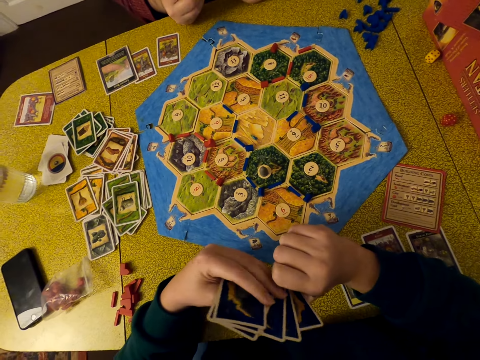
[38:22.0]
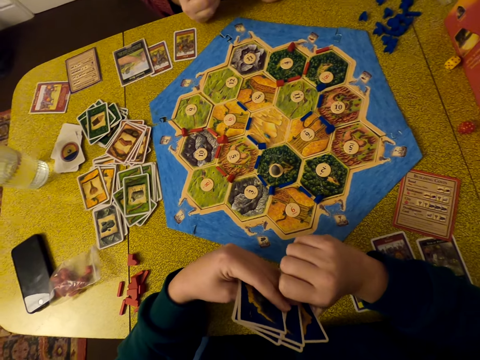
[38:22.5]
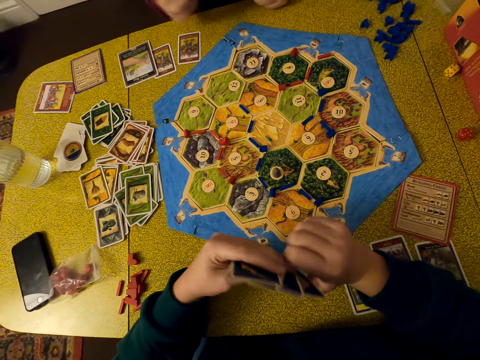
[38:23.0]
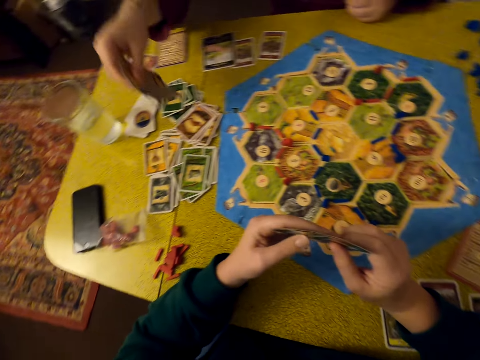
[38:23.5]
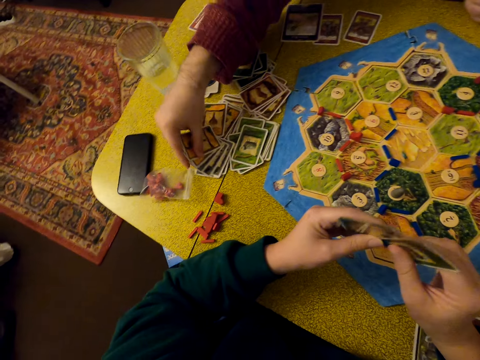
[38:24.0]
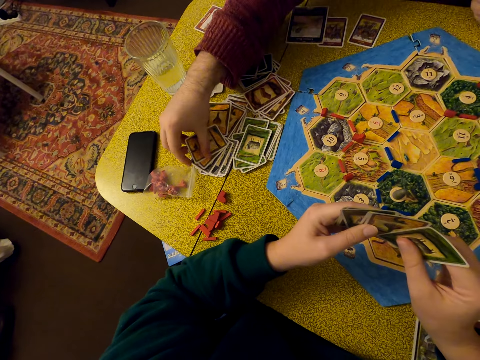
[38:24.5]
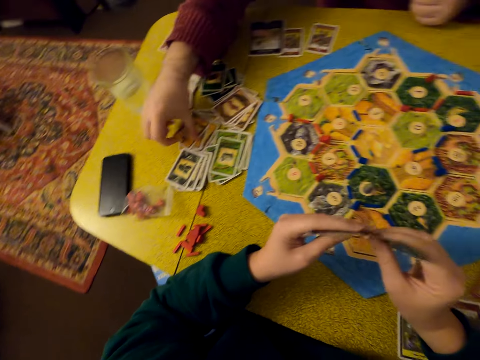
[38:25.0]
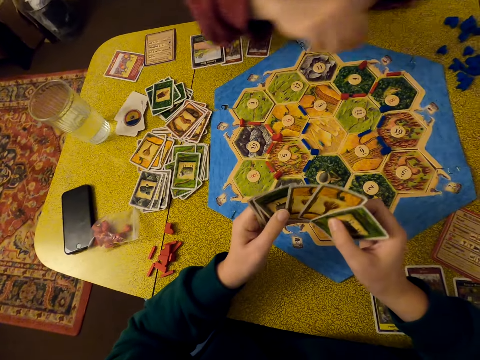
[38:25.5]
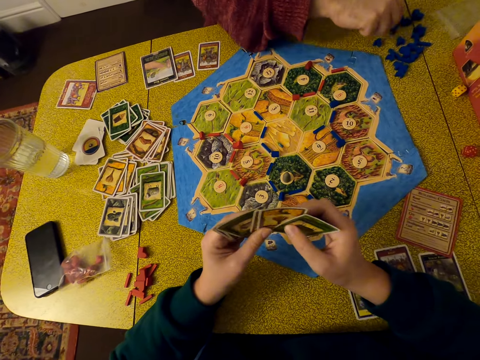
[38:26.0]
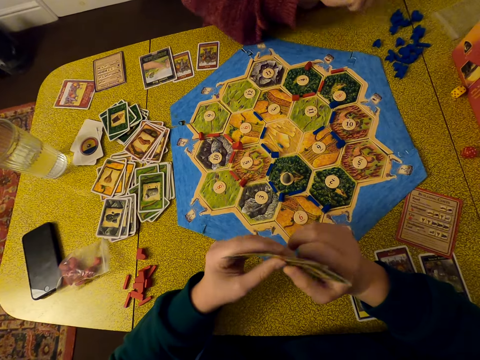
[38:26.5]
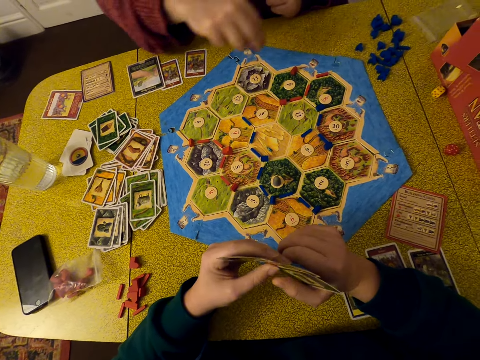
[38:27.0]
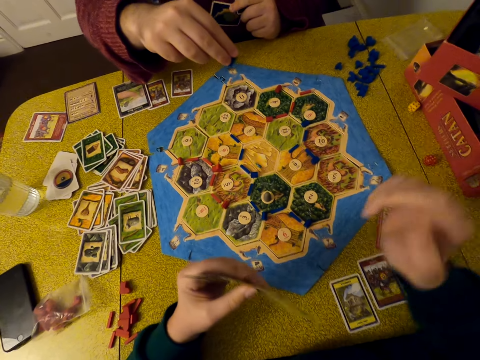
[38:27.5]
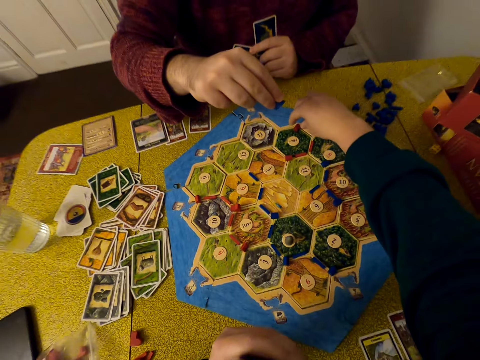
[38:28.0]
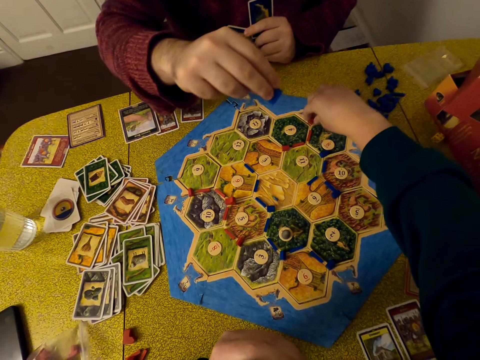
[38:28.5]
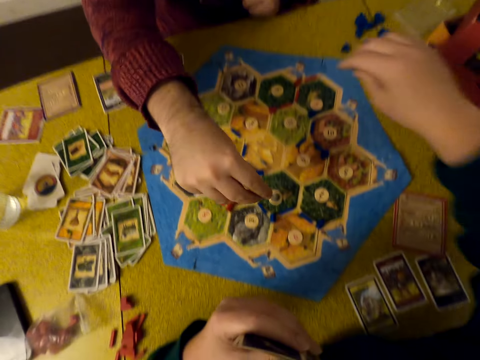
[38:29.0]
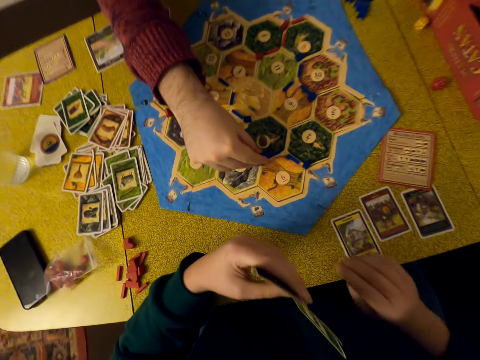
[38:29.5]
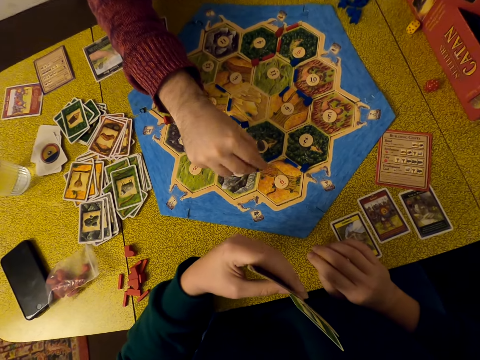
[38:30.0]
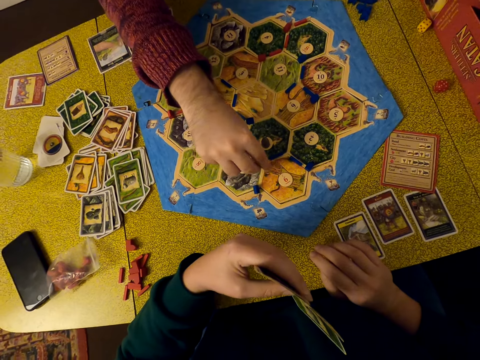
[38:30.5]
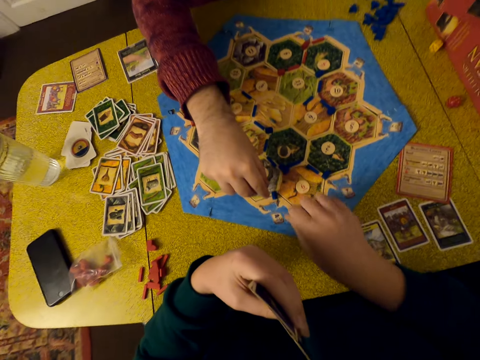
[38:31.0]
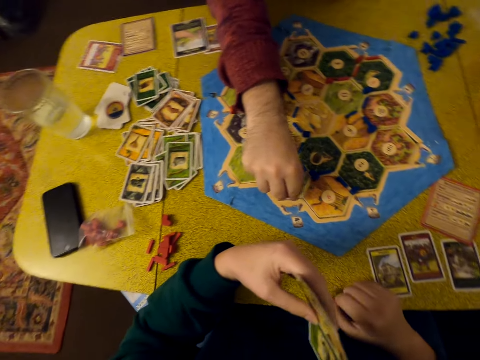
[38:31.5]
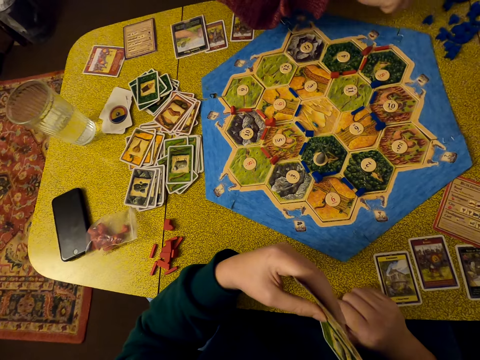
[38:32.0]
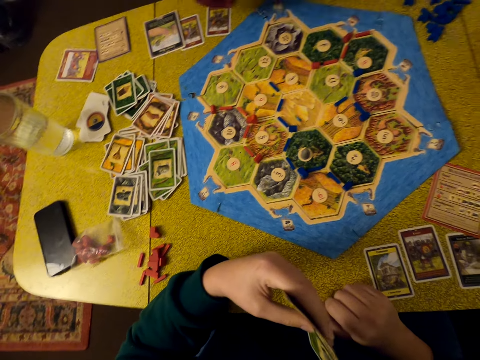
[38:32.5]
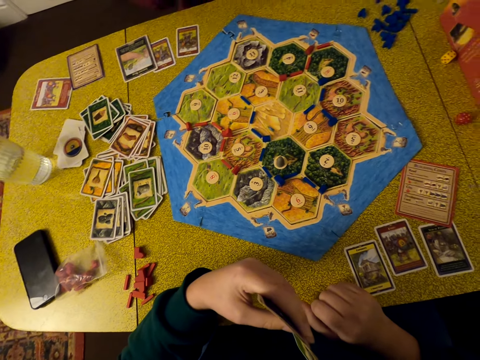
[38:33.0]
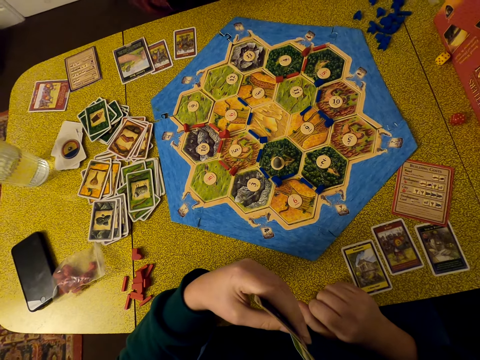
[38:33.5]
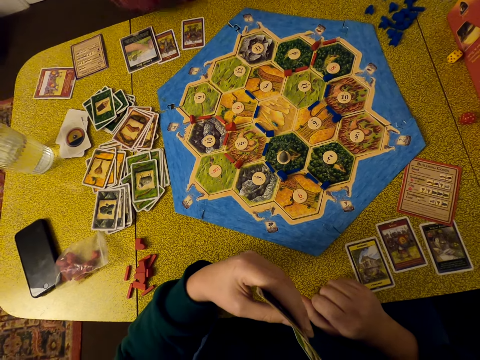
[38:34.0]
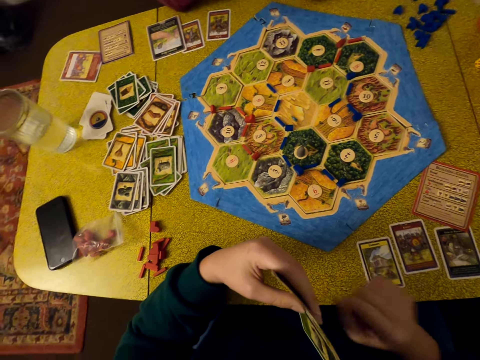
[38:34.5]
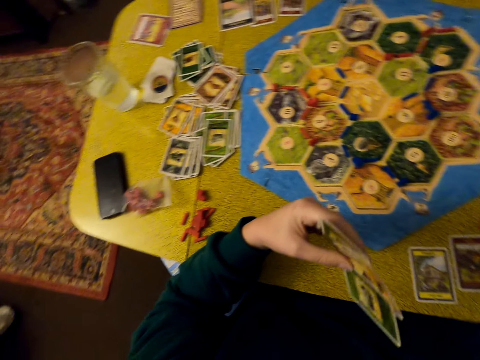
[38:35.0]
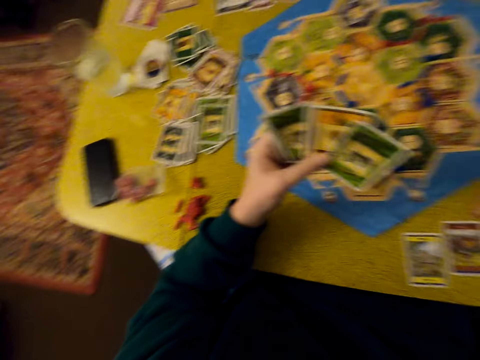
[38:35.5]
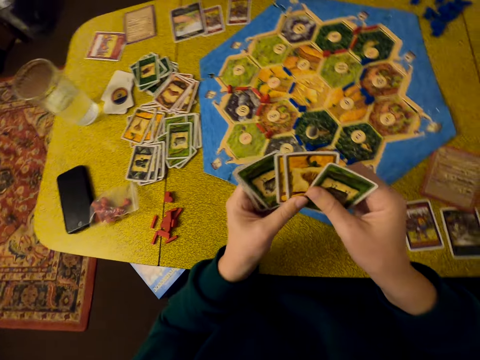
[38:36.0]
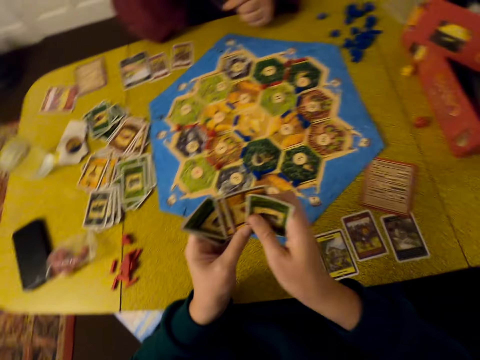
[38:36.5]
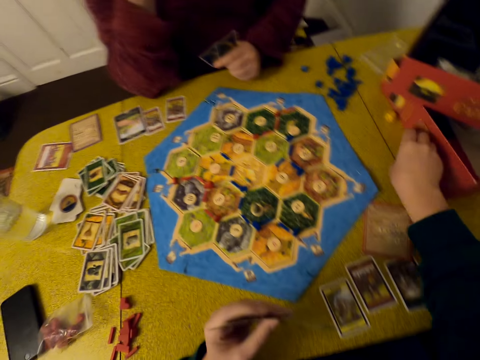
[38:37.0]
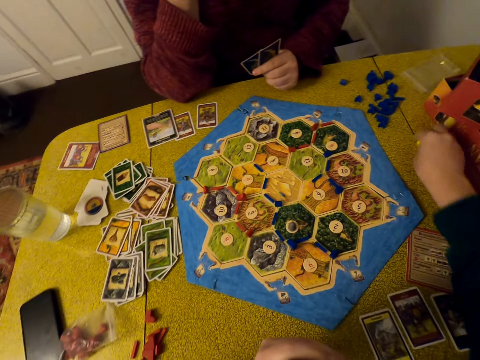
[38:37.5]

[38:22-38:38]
A person puts cards on the table. The person plays the Catan game. The person takes a pellet. The camera wearer plays the Catan game. She moves a pellet on the table. A person drops the pellet on the table, picks the pellet on the table and drops the pellet on the other side of the table. The camera wearer selects cards. She looks on. She does something. She shuffles her cards. She throws a number.

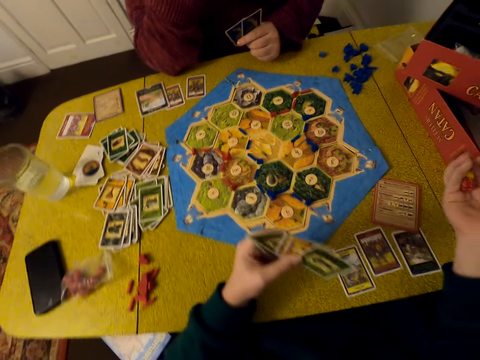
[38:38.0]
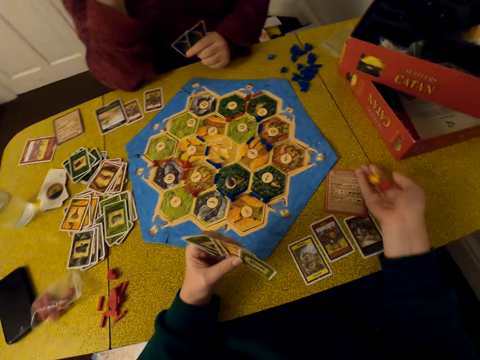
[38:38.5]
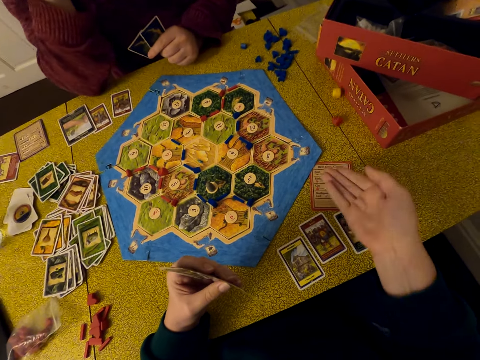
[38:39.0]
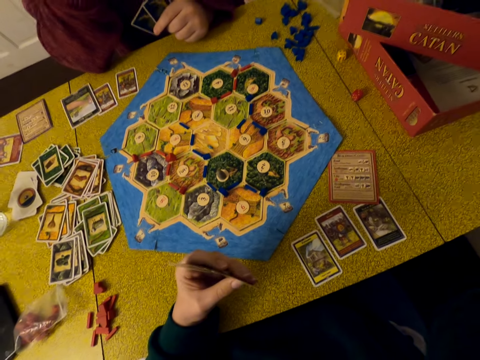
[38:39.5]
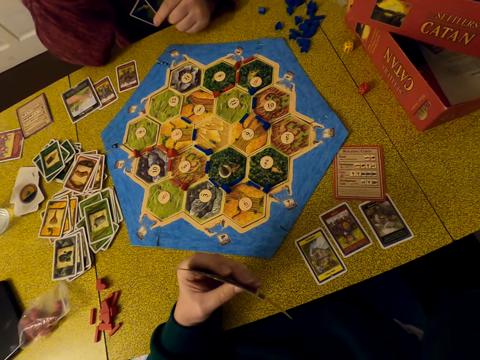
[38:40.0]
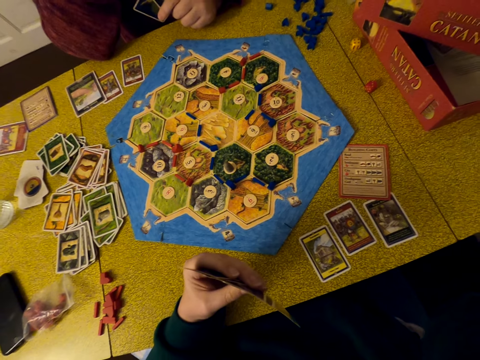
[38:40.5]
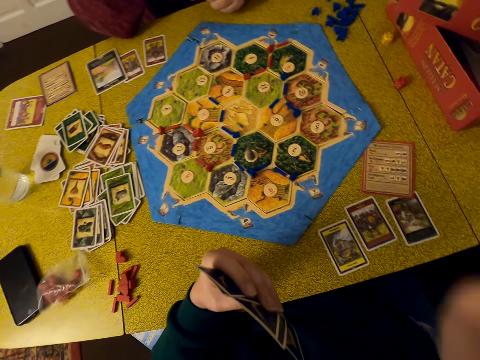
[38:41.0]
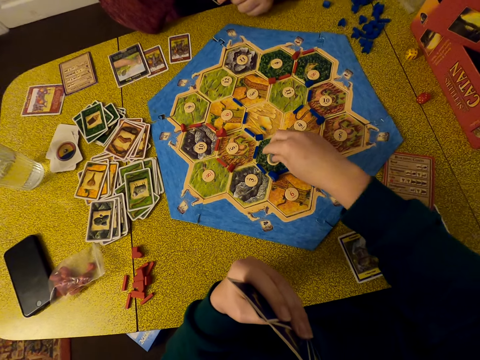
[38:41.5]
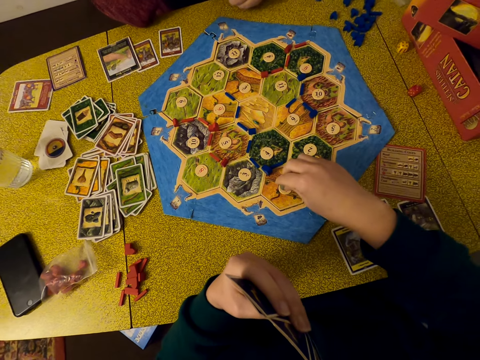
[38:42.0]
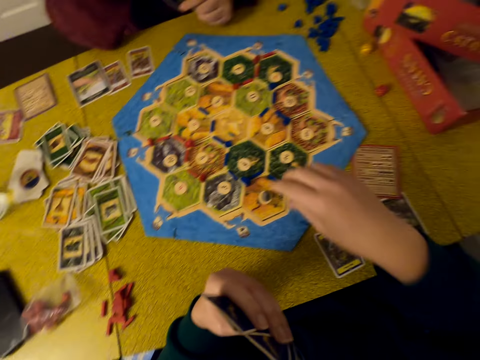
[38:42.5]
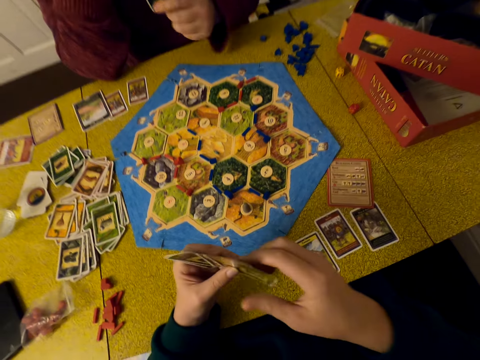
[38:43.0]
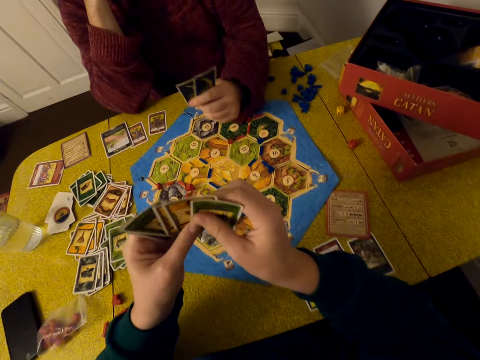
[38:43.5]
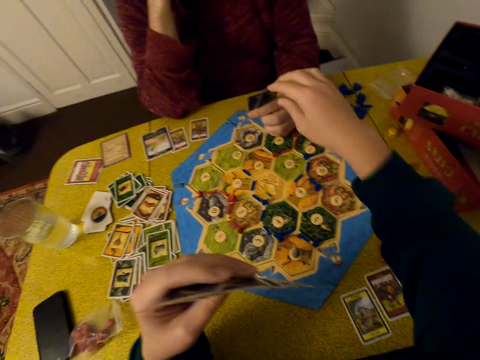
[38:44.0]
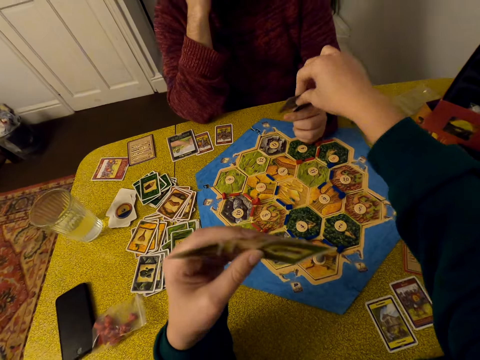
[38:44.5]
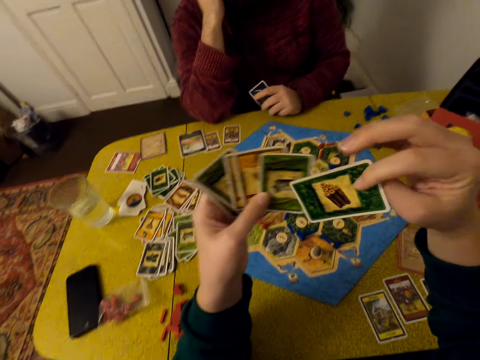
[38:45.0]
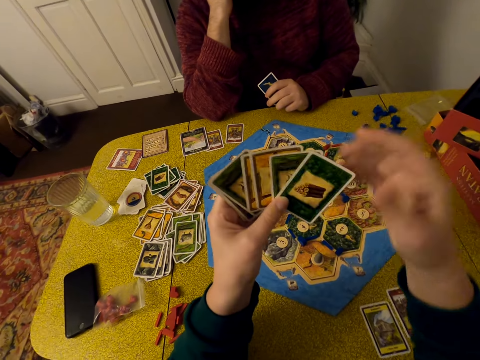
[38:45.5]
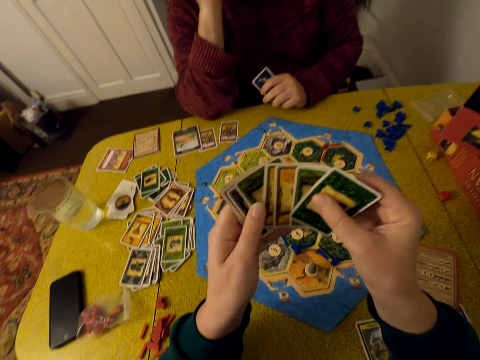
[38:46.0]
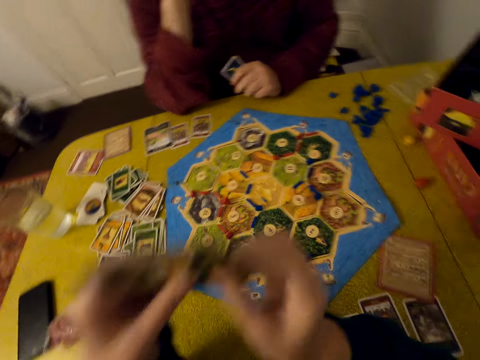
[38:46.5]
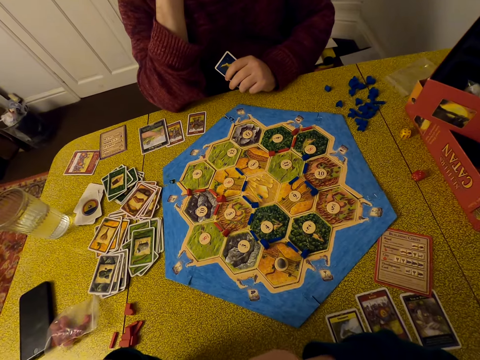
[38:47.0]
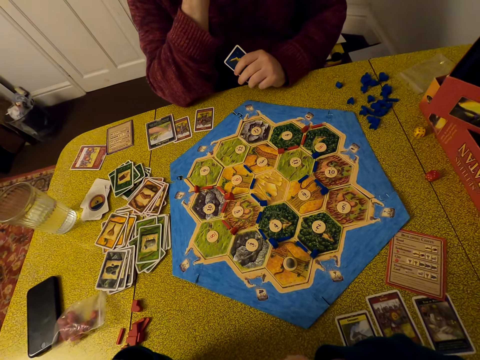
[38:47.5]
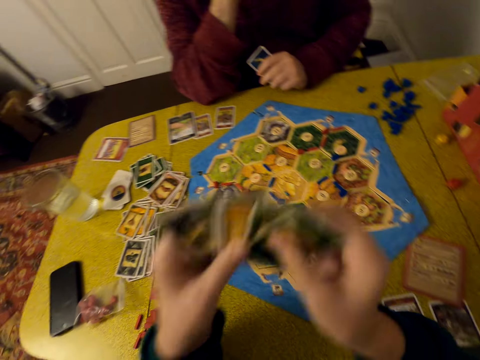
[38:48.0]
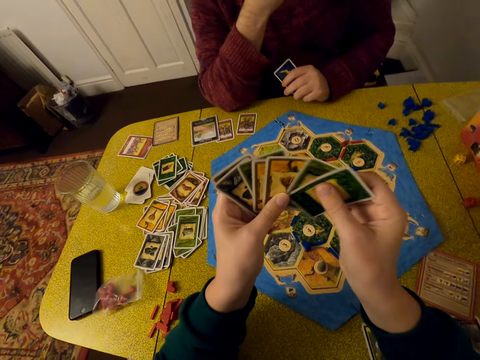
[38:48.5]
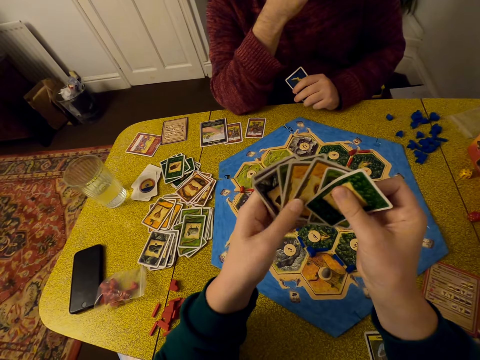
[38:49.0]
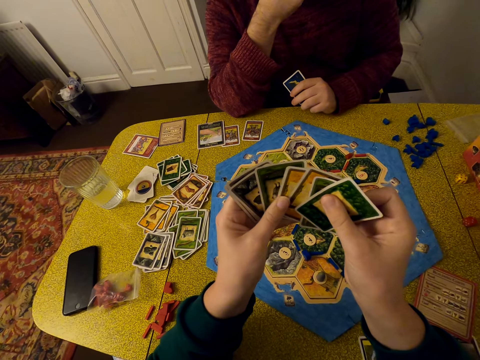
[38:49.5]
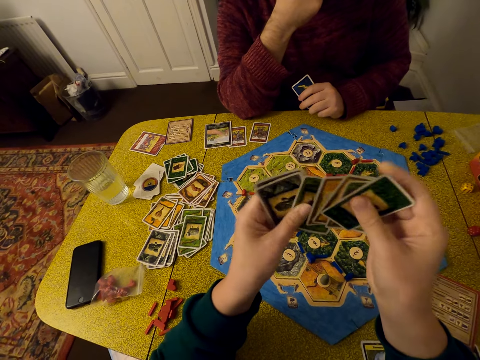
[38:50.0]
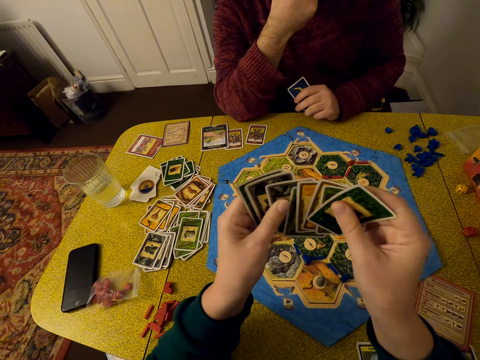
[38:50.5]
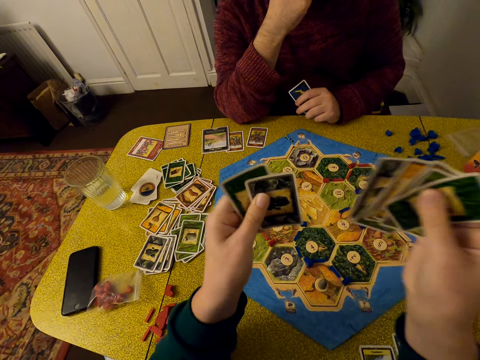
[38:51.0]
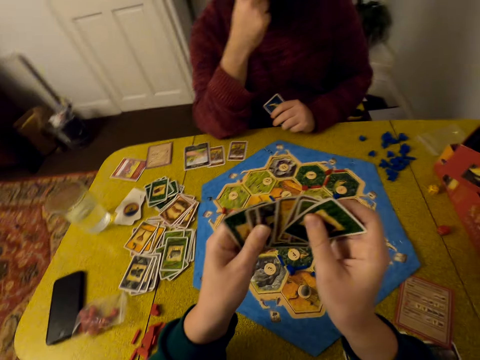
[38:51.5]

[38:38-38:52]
The camera wearer takes the dice, shakes the dice and drops the dice. She plays the Catan game. She does something. She plays the Catan game again. She lifts a pellet. She places the pellet on the table. She selects cards. She takes a card from a person. She shuffles her cards. She looks on. She shuffles her cards.
